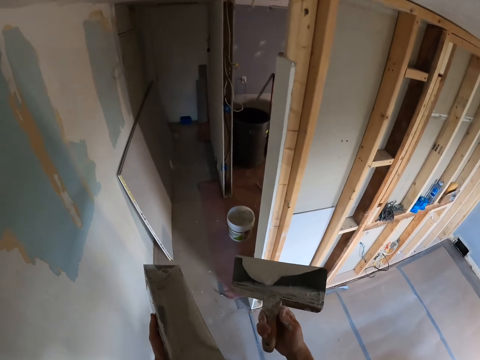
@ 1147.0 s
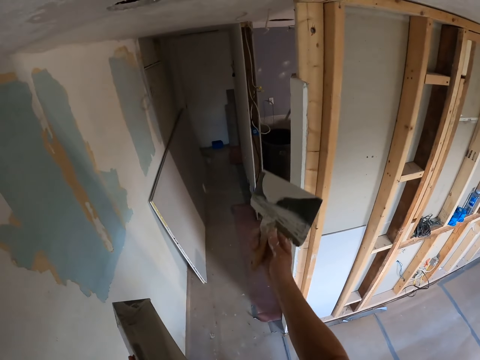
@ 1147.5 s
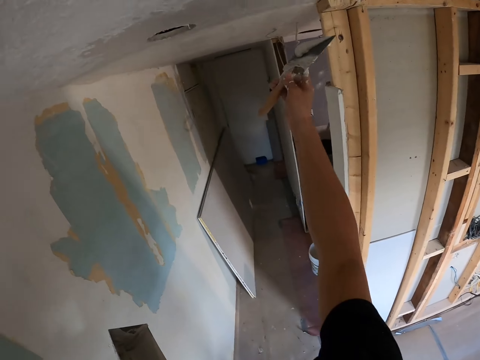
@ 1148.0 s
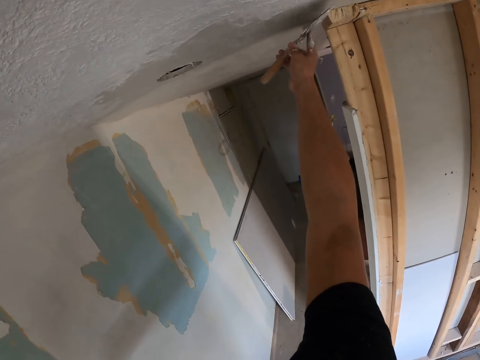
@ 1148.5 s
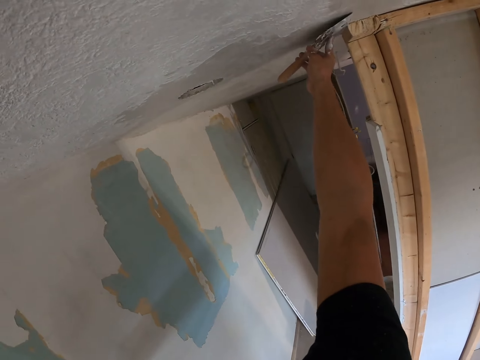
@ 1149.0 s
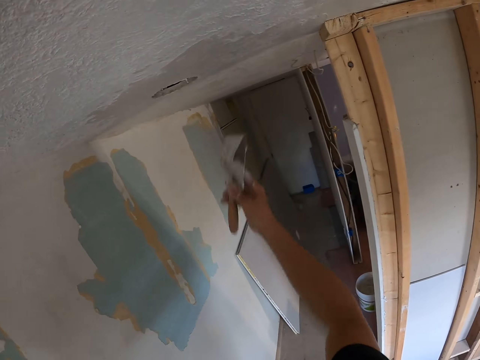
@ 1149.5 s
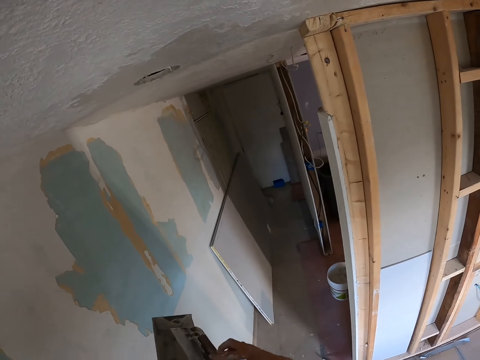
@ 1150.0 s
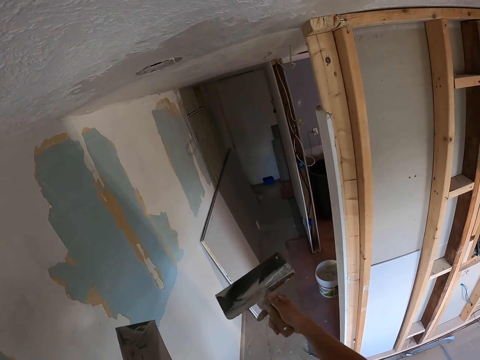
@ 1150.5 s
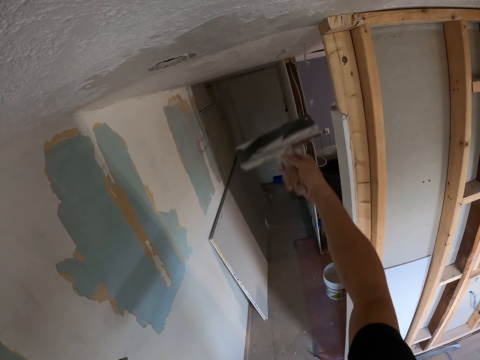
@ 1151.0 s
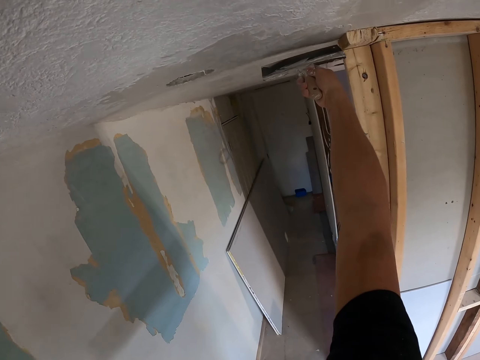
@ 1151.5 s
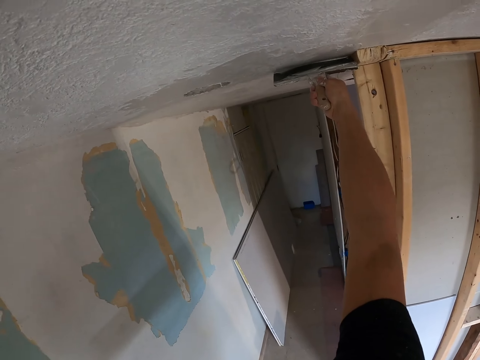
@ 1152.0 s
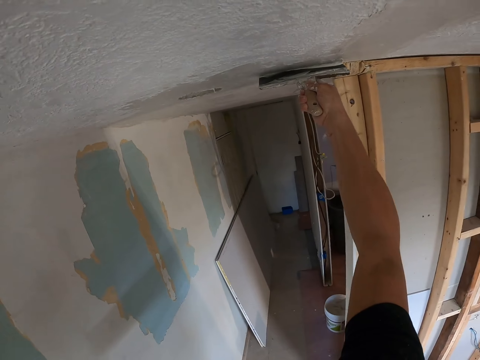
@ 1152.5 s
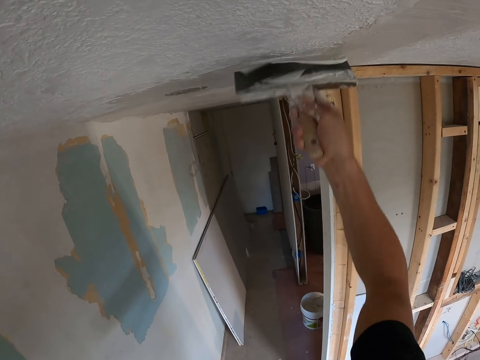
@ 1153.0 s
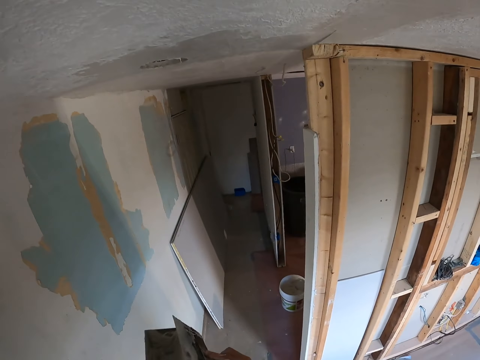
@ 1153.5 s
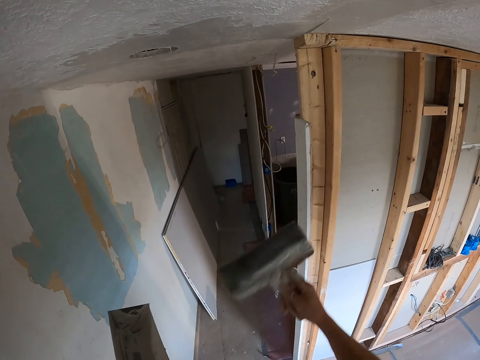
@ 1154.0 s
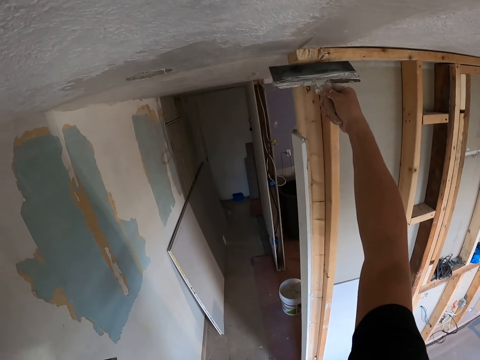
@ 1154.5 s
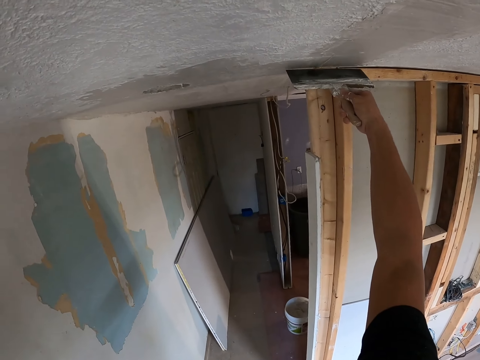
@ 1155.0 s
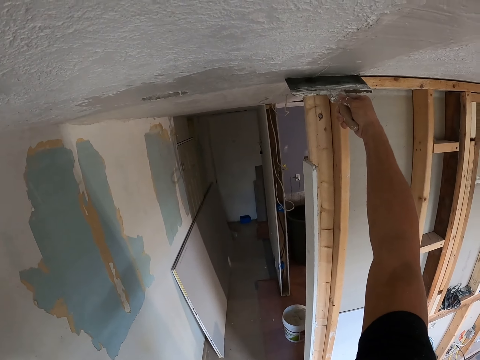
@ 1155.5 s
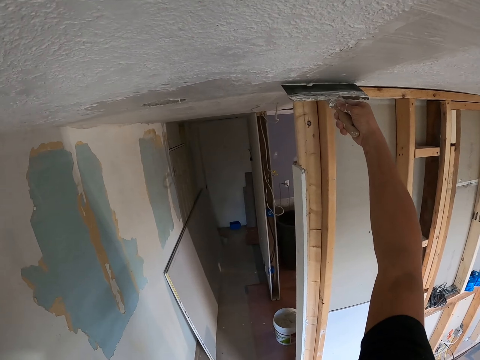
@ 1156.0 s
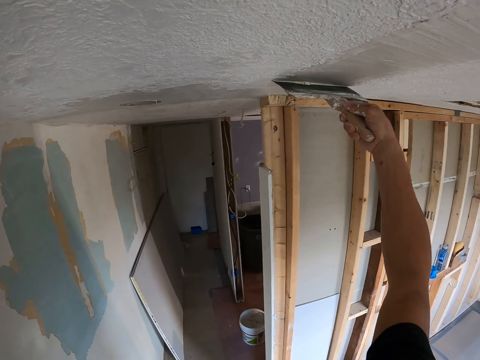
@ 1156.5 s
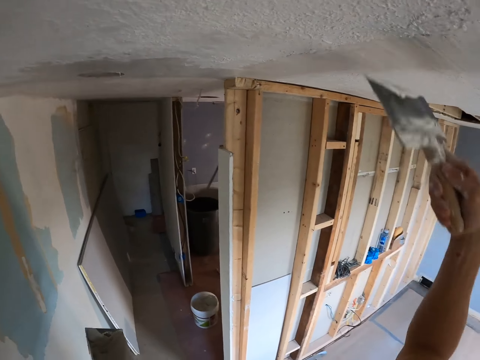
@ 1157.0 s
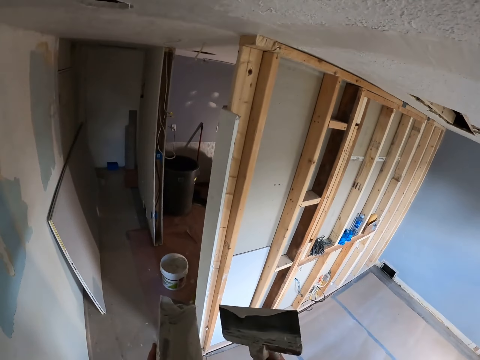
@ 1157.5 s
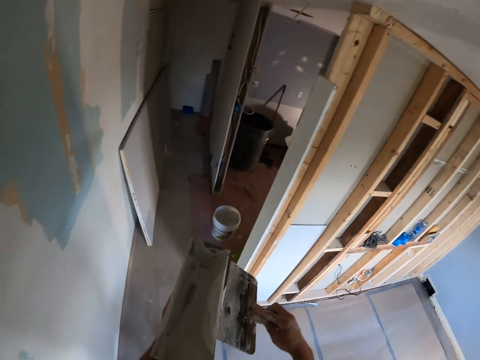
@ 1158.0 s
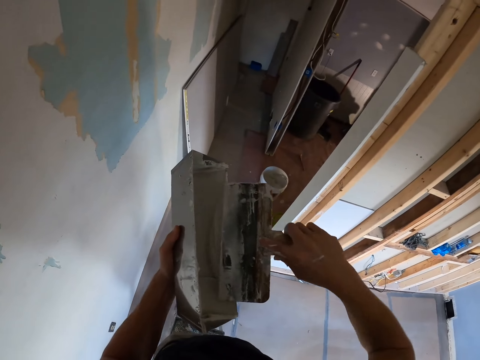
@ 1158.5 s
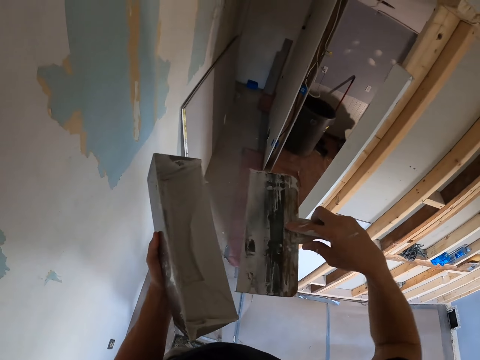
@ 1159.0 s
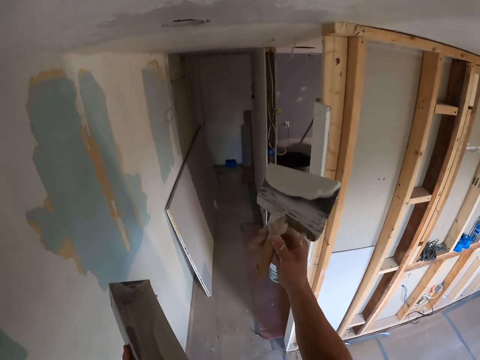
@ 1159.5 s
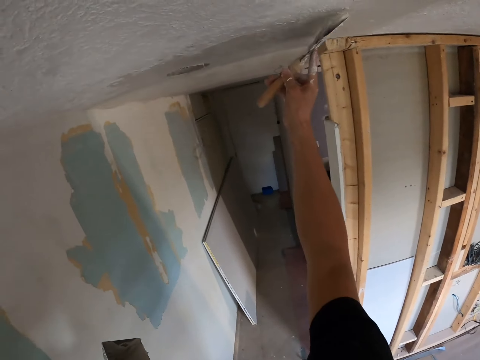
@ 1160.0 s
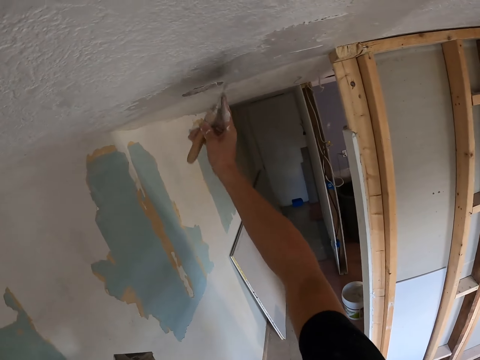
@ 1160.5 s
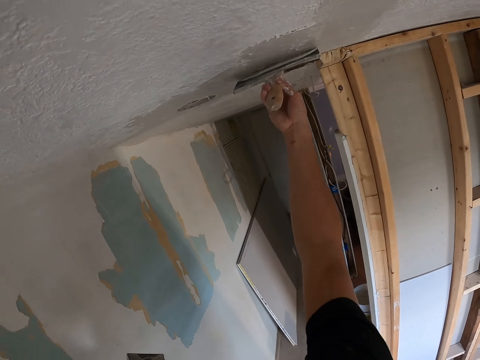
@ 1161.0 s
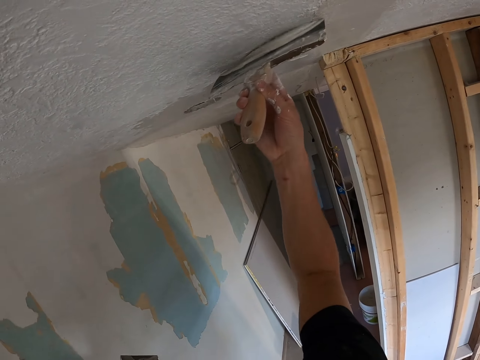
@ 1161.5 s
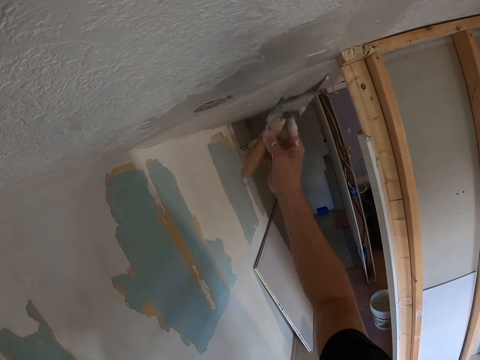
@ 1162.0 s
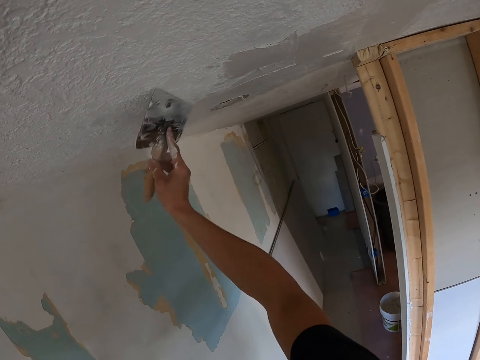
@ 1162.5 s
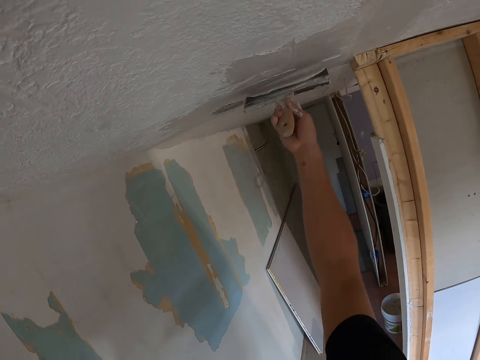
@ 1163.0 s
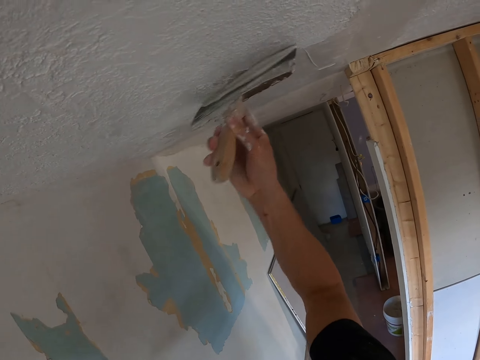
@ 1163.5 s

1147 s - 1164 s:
The camera wearer holds the painting tool. They paint. They adjust the paint. They rub the paint scraper on the container. They paint the ceiling. They collect the remaining paint. They adjust the paint. They rub the paint scraper on the container. They collect the remaining paint. They paint the ceiling. They adjust the paint. They rub the paint scraper on the container. They pick paint from the container. They paint the ceiling.

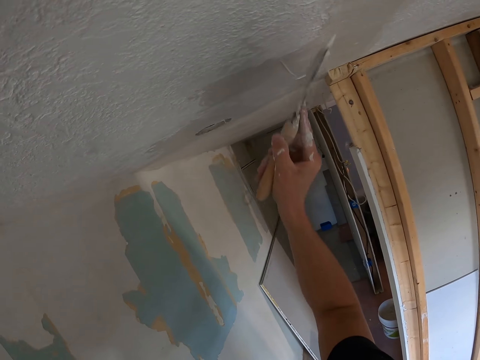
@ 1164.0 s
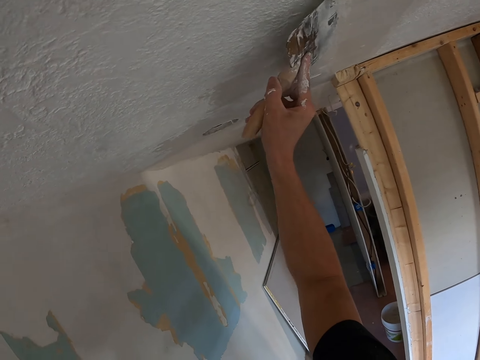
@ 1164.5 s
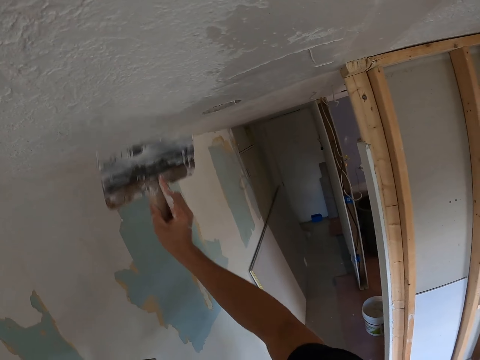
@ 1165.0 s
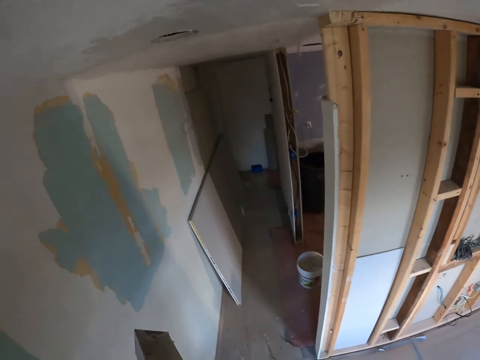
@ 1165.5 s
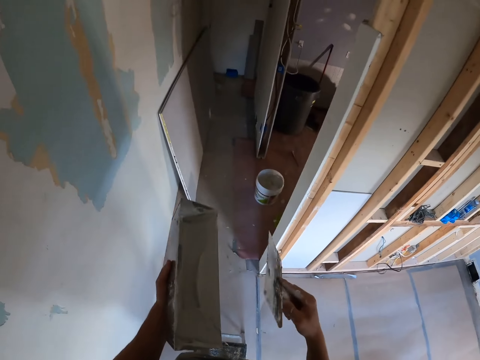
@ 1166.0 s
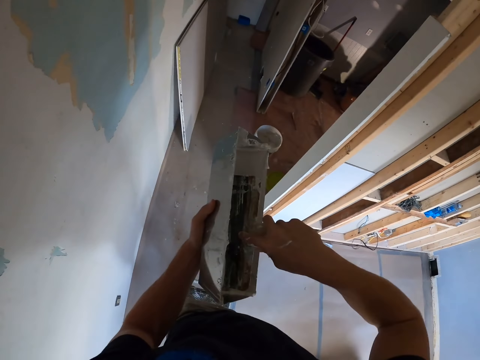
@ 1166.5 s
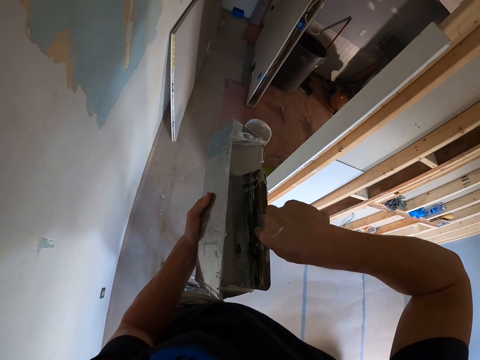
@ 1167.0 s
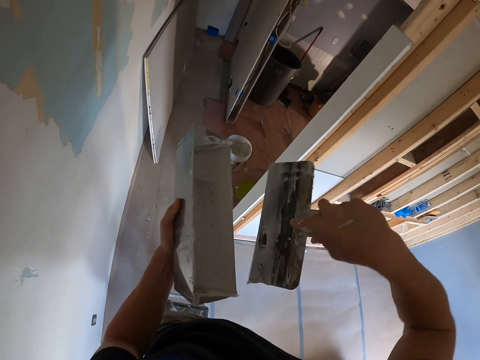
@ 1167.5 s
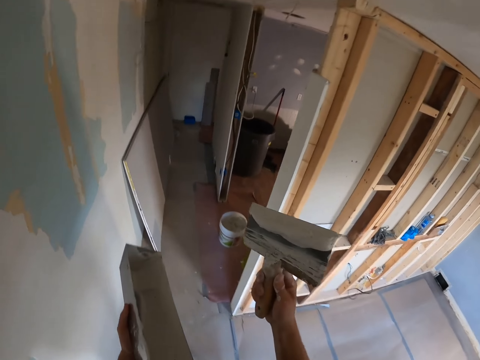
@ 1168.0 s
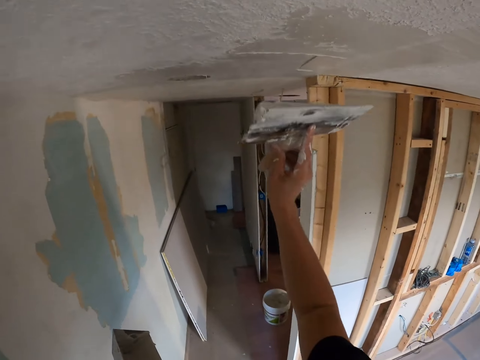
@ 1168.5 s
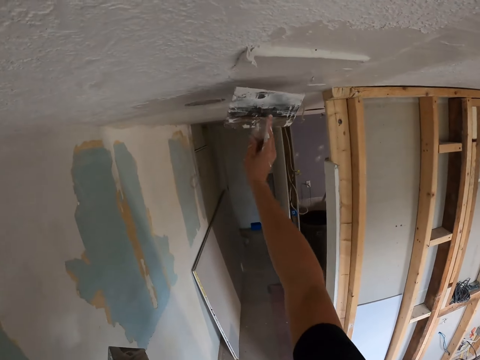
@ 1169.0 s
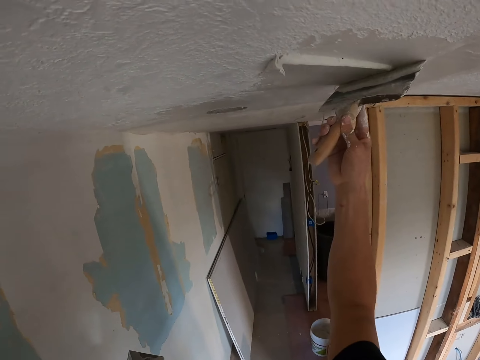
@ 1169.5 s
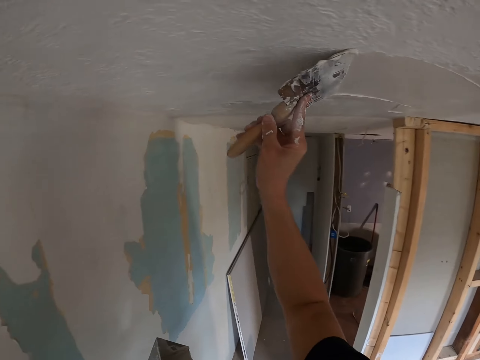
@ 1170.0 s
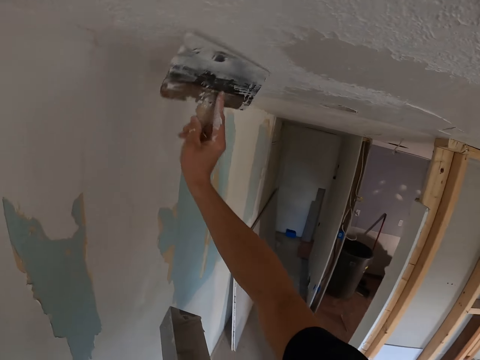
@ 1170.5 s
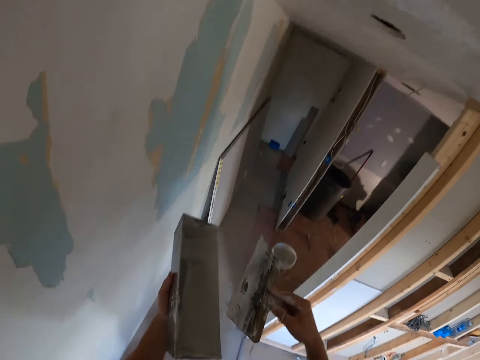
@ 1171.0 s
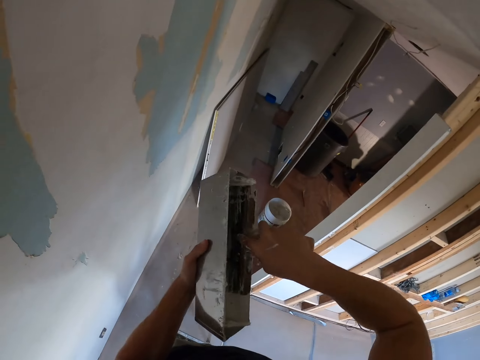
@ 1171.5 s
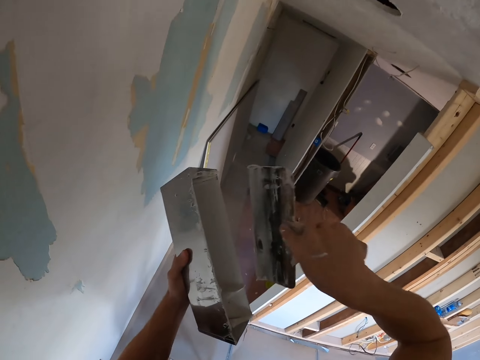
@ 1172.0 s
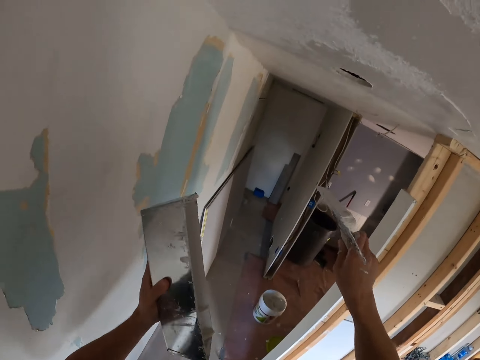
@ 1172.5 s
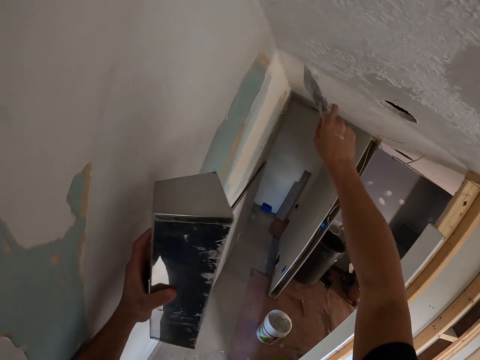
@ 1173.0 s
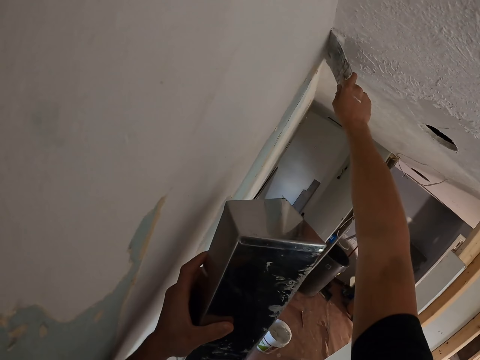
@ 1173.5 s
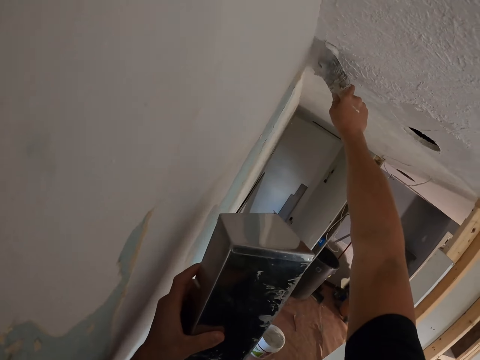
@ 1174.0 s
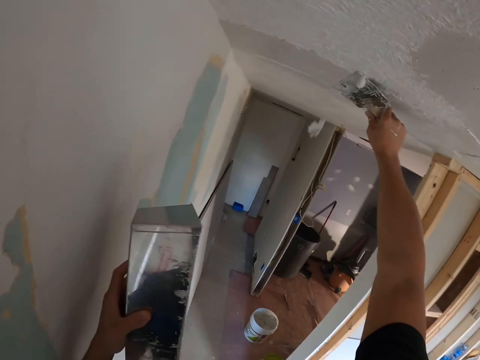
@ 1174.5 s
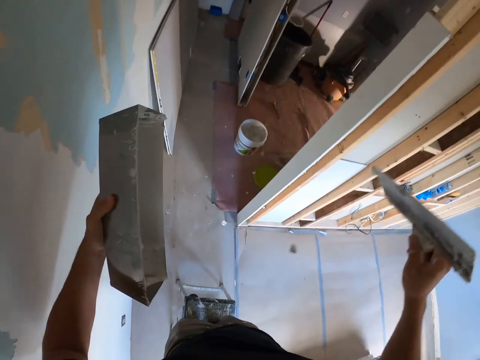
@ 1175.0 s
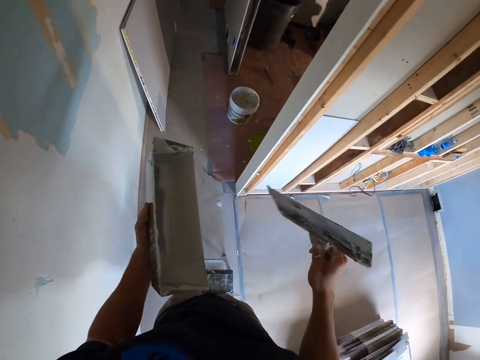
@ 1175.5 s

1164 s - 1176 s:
The camera wearer adjusts the paint. They pick paint from the container. They paint the ceiling. They adjust the paint. They pick paint from the container. They paint the ceiling.
